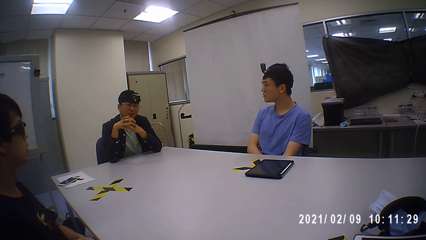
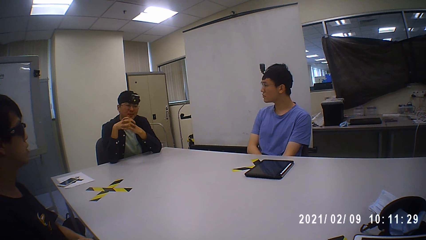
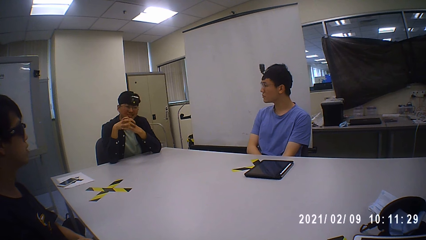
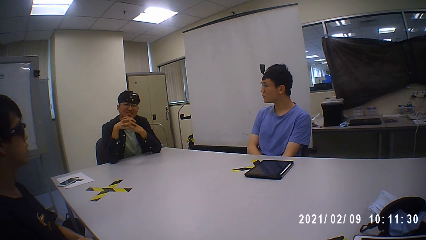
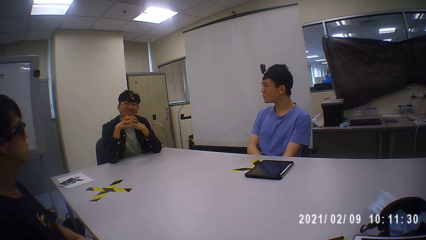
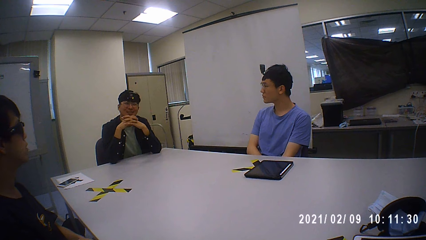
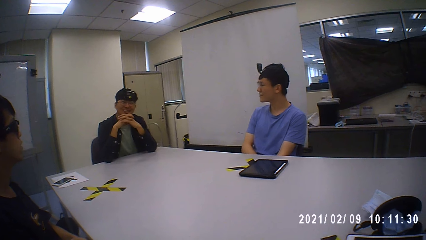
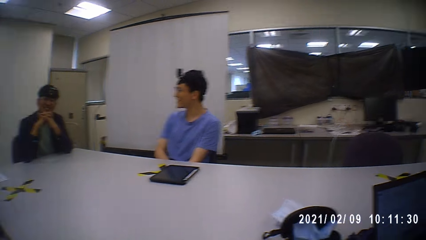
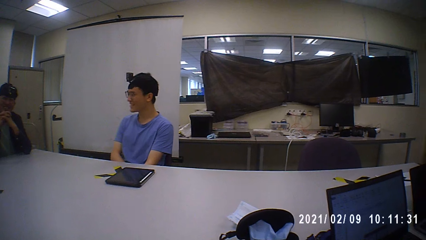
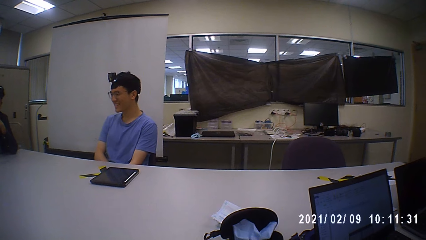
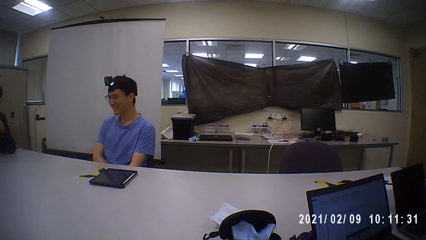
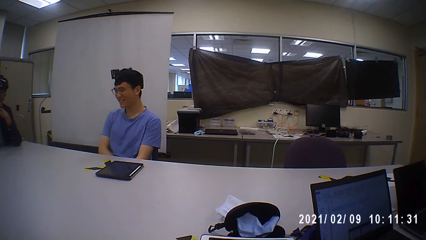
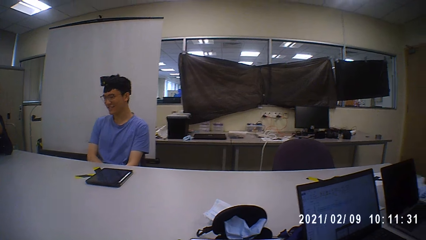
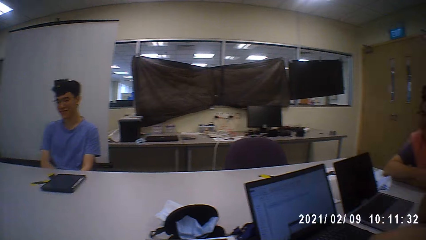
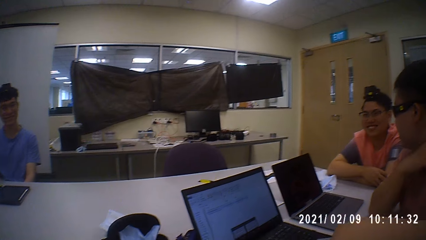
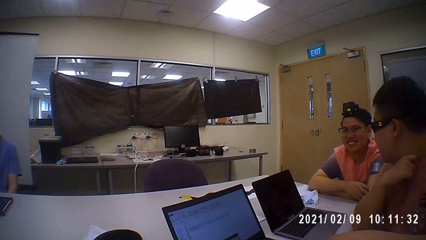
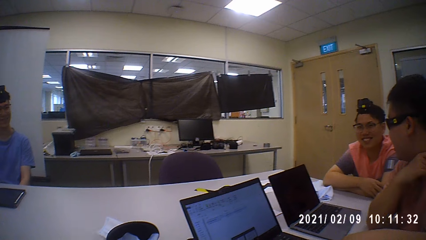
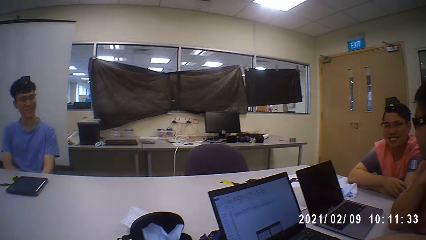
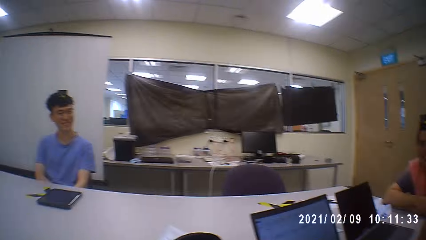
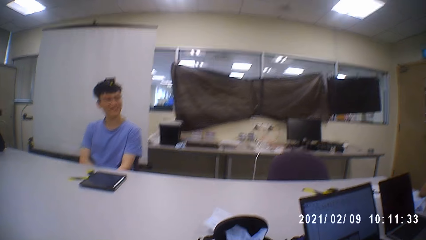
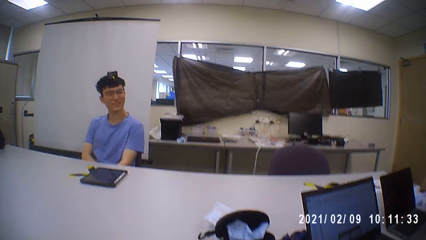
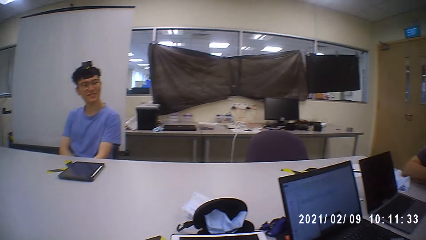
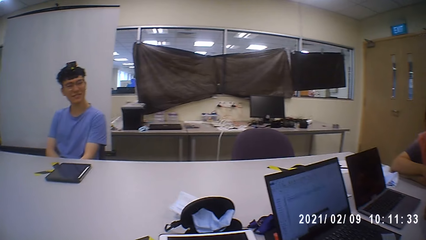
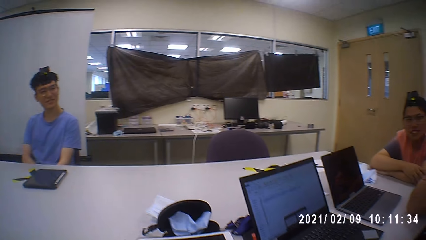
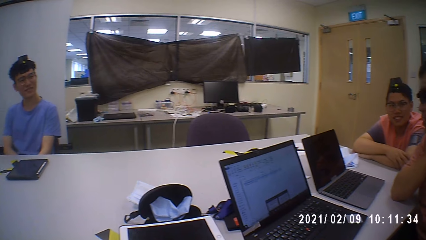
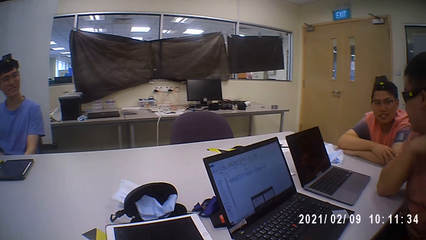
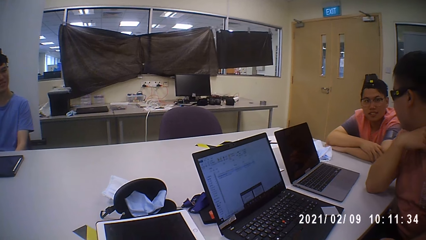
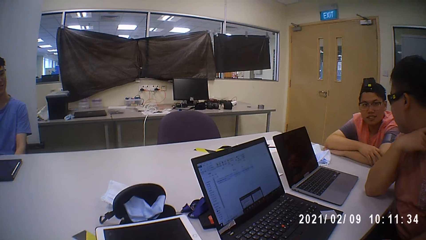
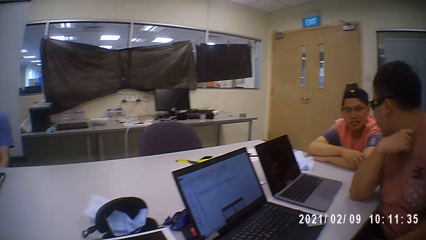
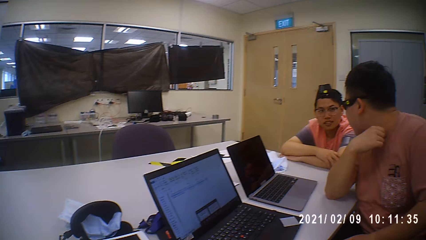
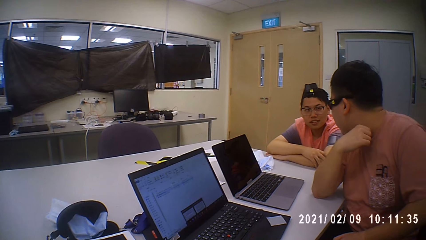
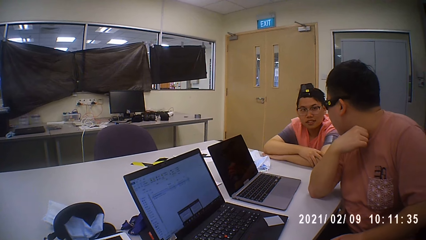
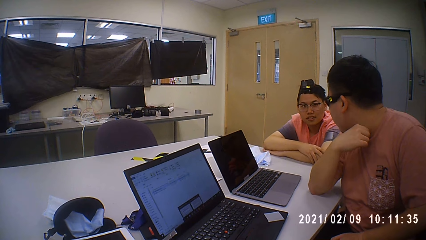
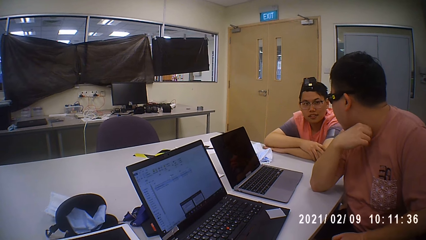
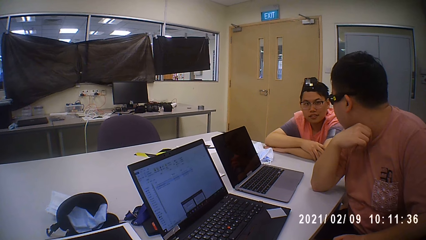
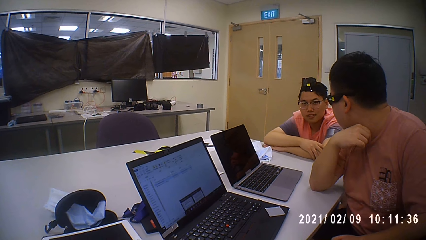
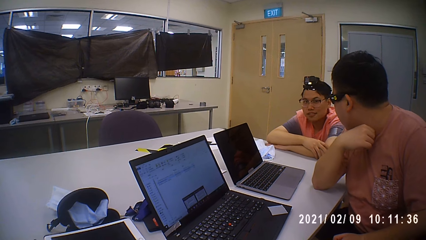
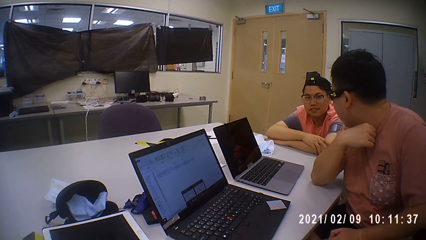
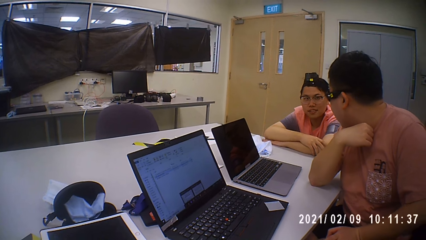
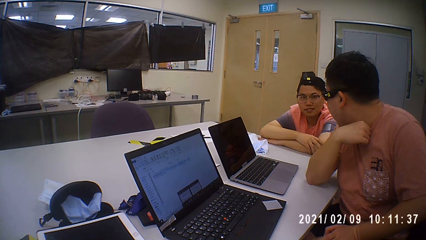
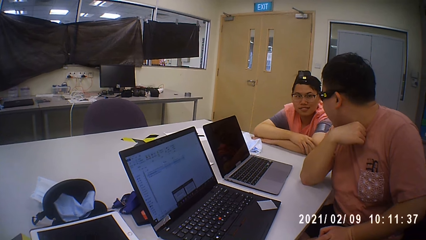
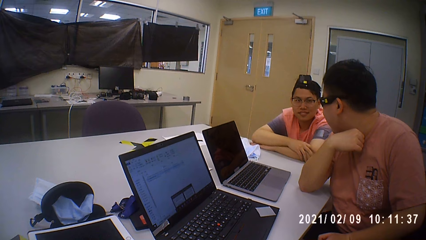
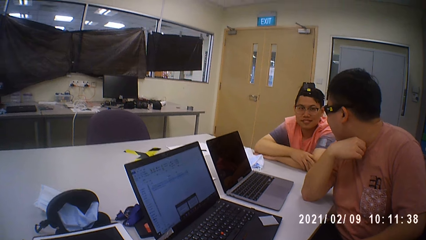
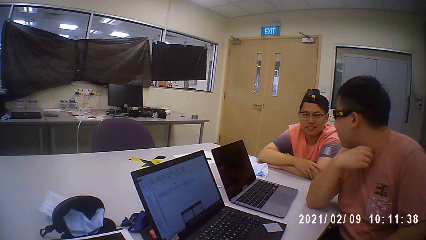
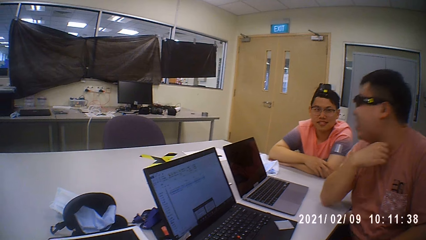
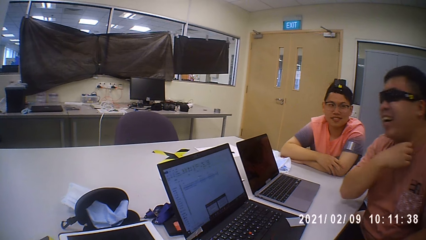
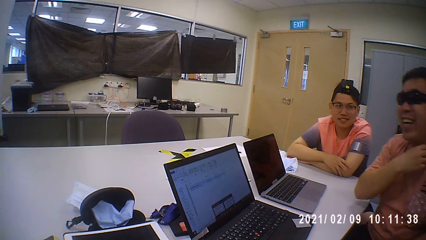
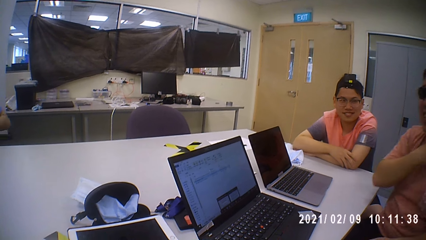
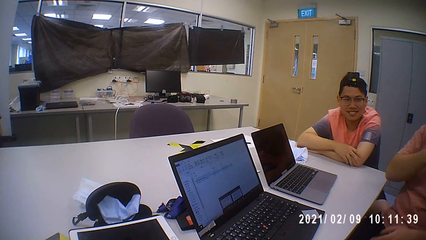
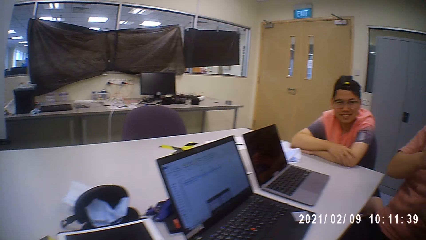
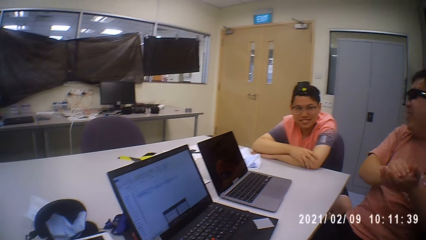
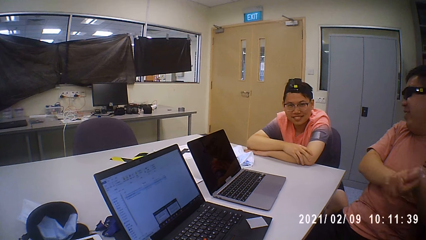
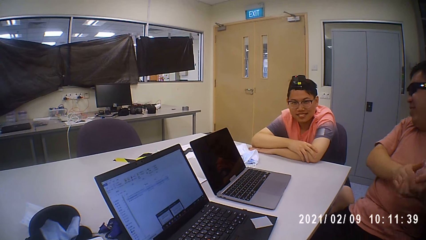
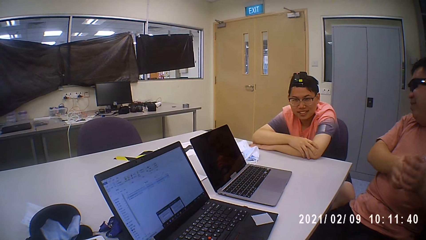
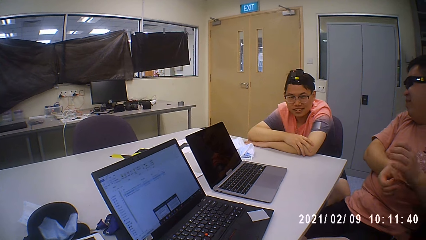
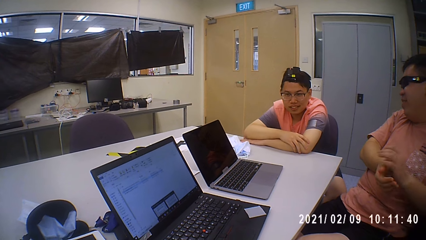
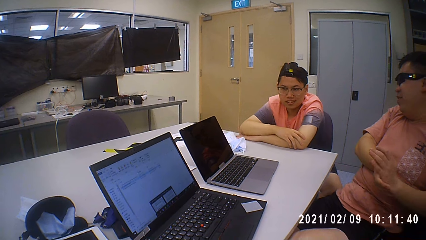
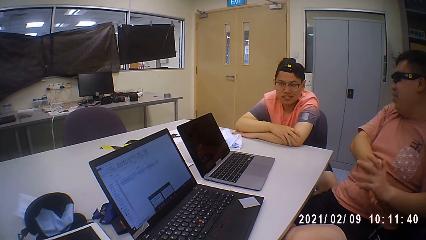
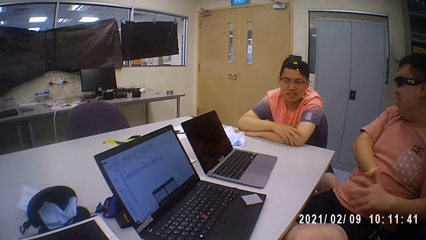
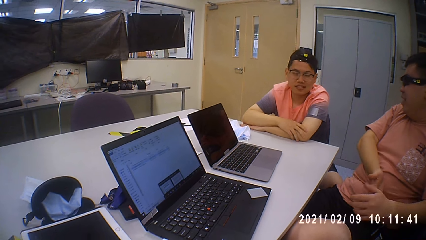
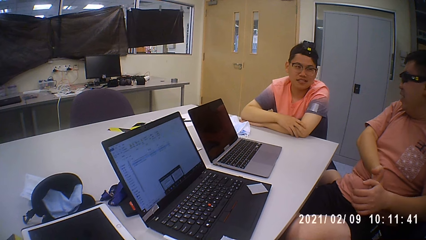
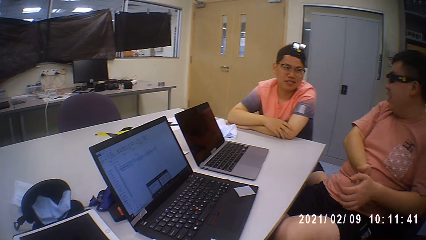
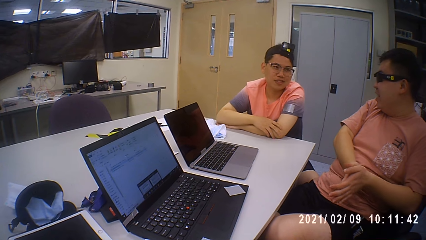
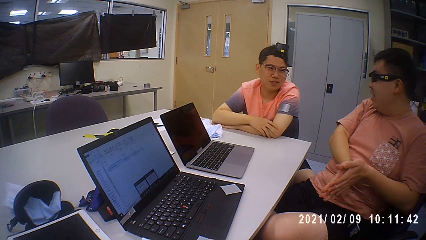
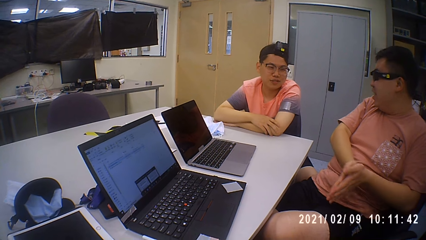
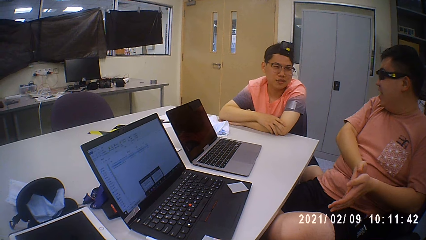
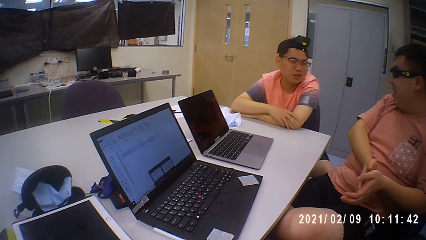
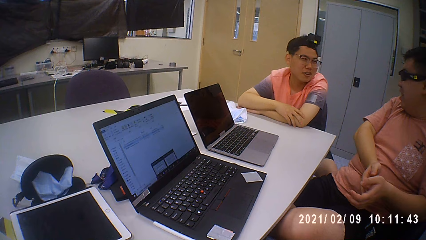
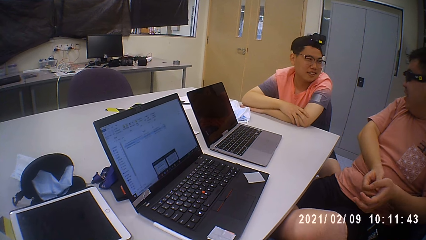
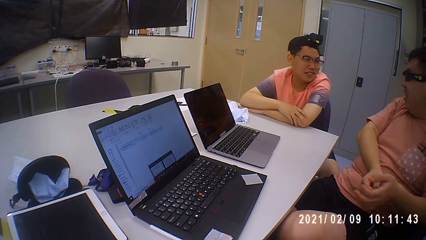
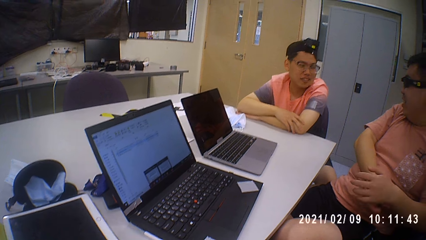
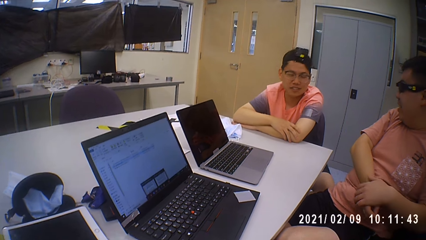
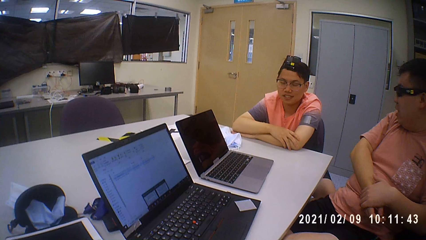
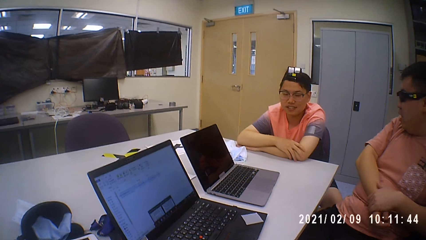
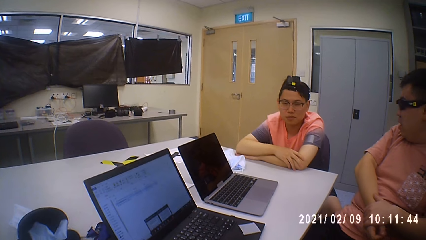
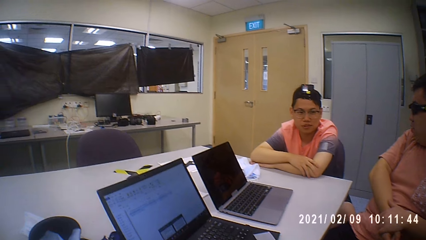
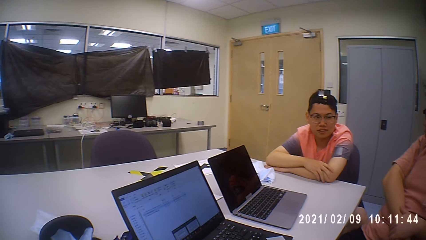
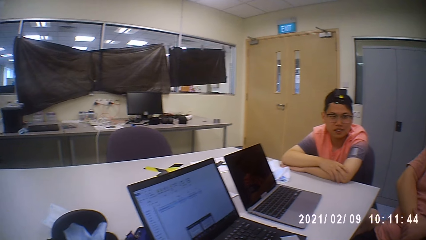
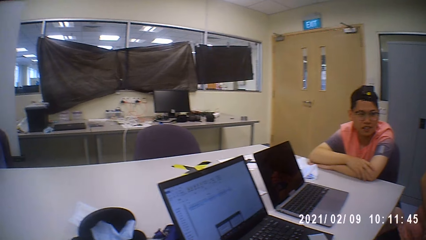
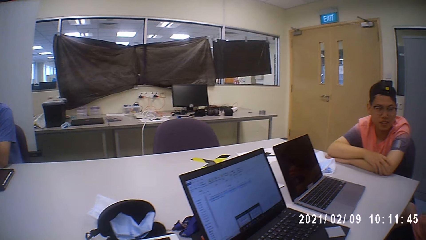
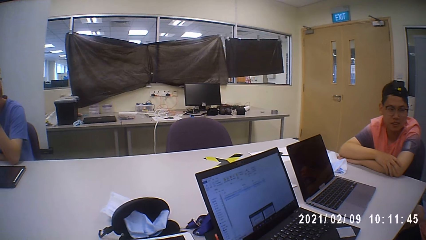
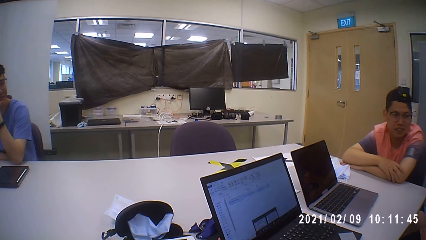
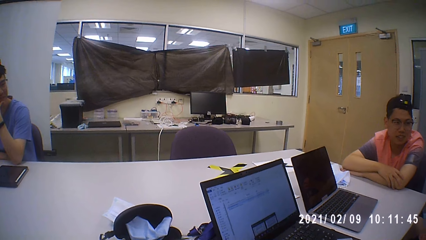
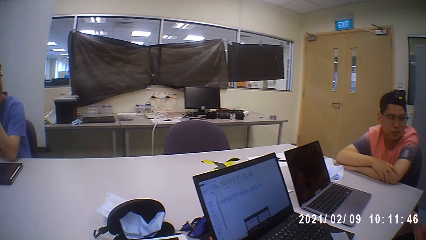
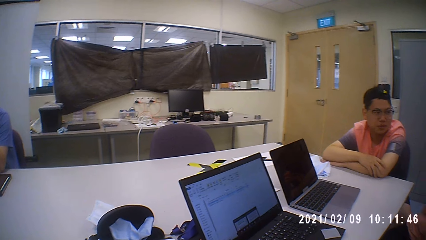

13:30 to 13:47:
The camera wearer stares in the room. The man interacts with another man.
